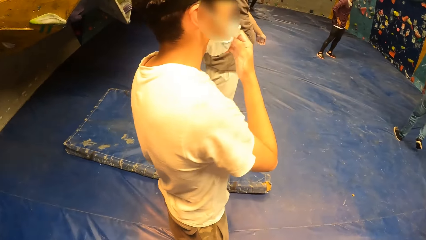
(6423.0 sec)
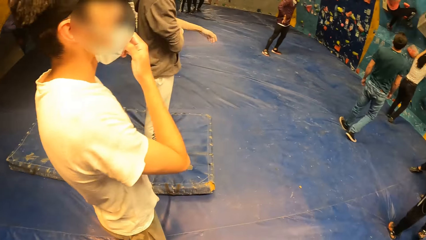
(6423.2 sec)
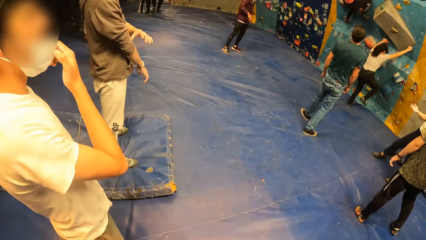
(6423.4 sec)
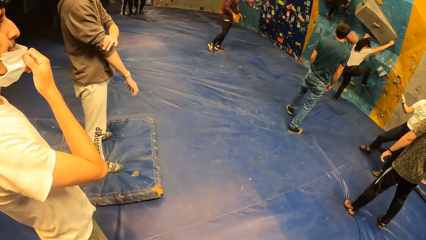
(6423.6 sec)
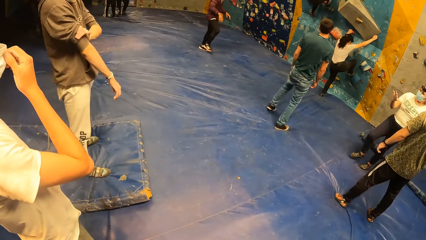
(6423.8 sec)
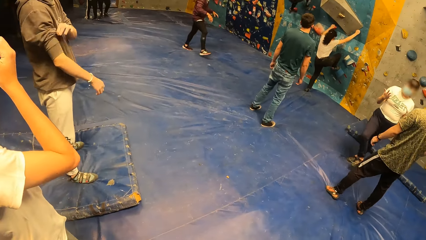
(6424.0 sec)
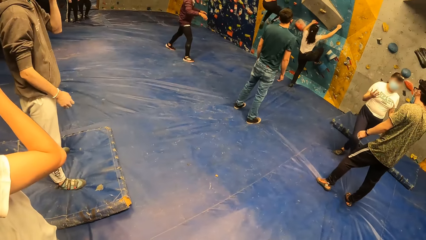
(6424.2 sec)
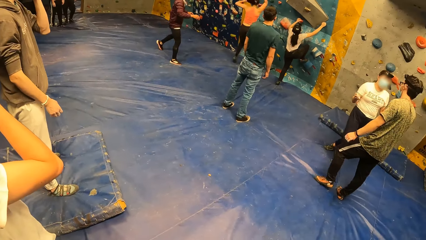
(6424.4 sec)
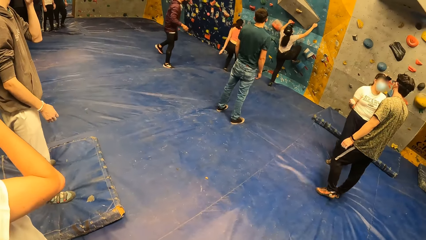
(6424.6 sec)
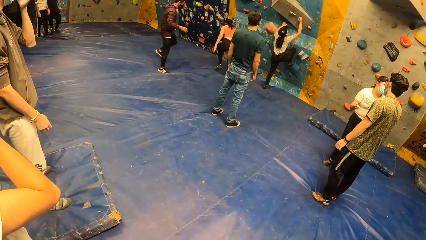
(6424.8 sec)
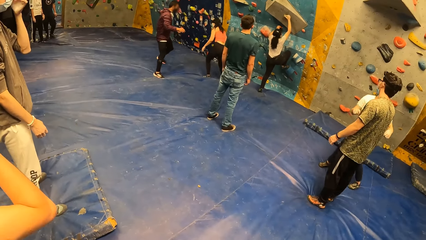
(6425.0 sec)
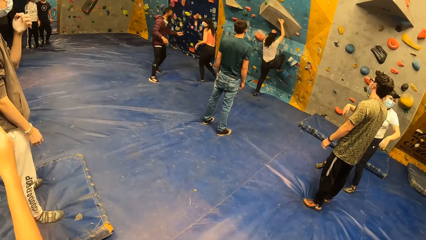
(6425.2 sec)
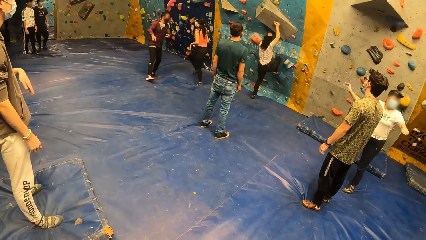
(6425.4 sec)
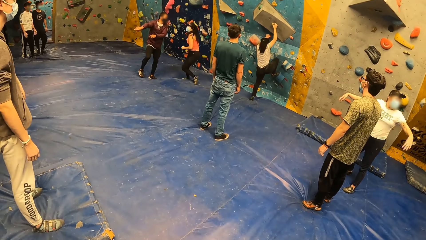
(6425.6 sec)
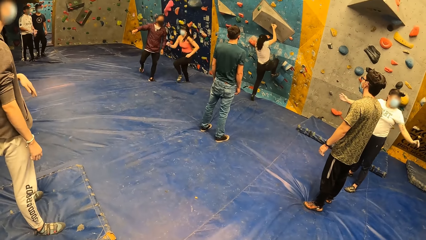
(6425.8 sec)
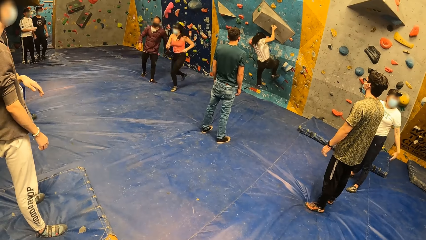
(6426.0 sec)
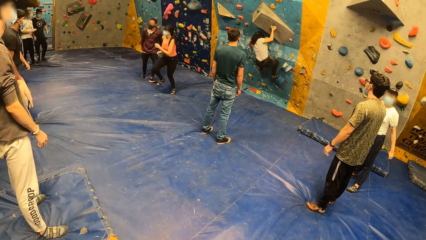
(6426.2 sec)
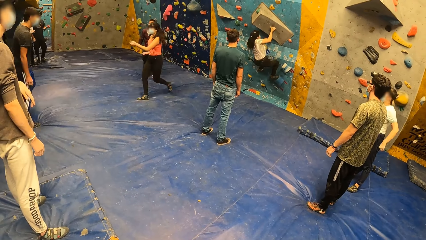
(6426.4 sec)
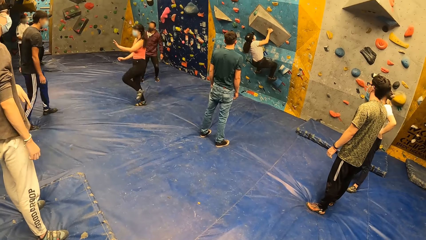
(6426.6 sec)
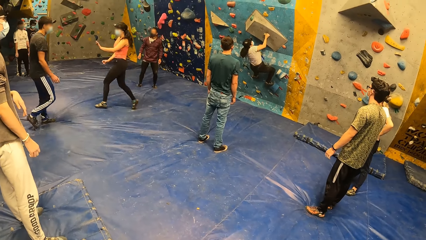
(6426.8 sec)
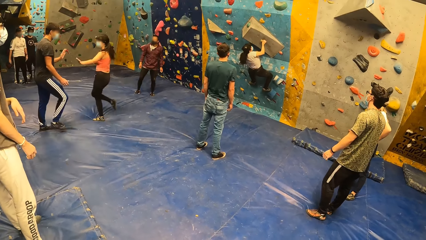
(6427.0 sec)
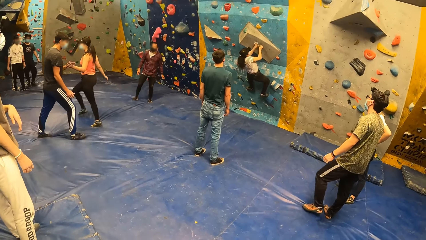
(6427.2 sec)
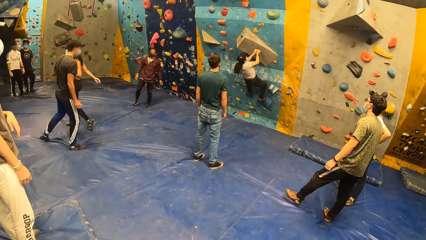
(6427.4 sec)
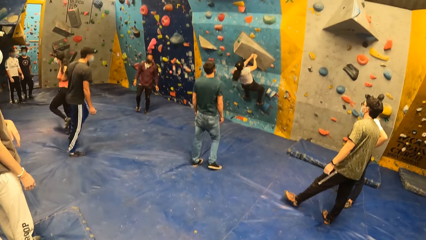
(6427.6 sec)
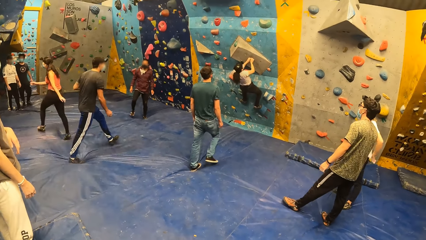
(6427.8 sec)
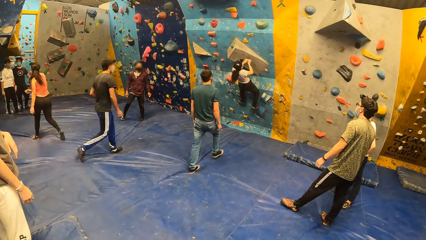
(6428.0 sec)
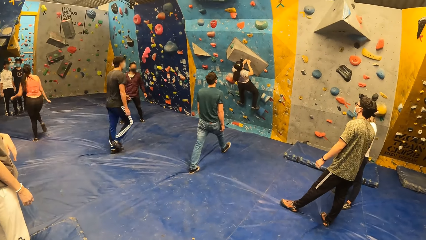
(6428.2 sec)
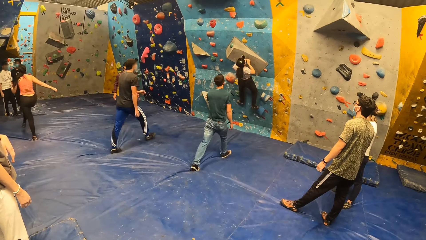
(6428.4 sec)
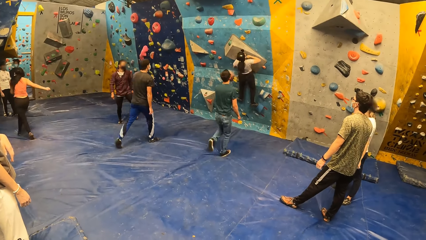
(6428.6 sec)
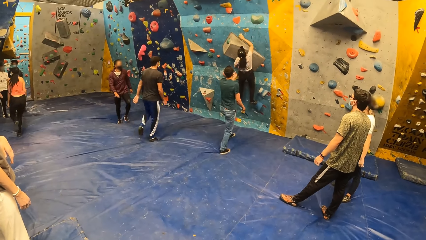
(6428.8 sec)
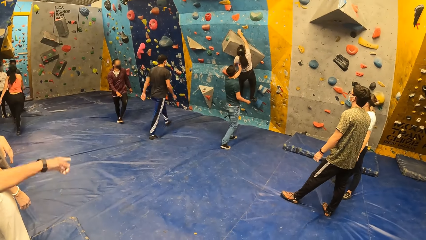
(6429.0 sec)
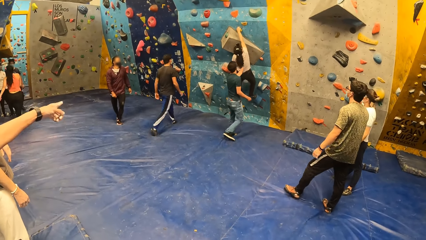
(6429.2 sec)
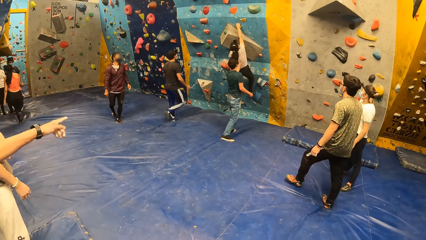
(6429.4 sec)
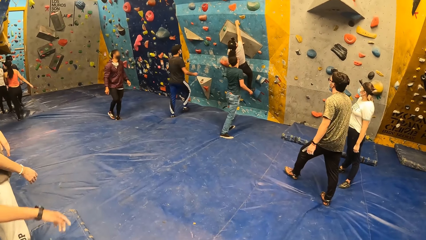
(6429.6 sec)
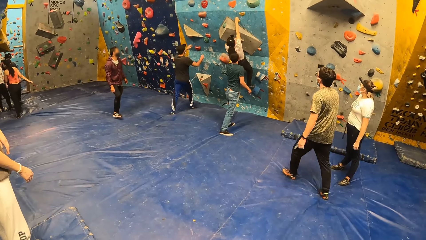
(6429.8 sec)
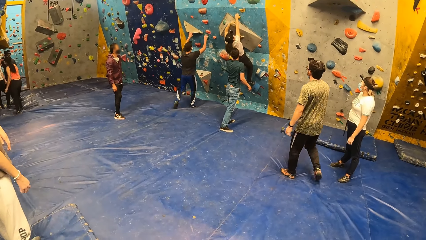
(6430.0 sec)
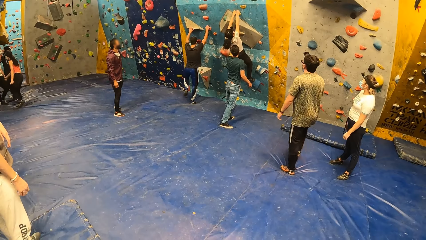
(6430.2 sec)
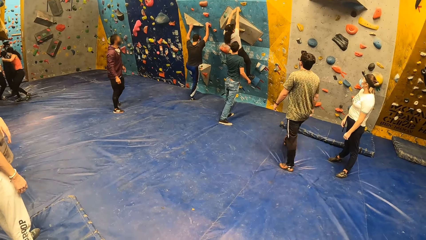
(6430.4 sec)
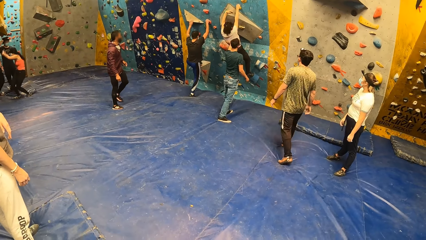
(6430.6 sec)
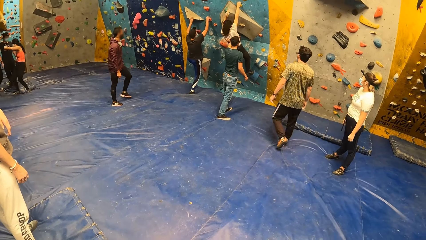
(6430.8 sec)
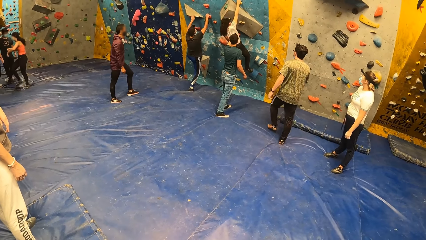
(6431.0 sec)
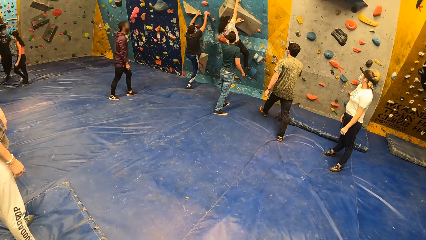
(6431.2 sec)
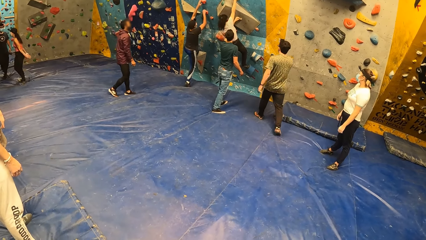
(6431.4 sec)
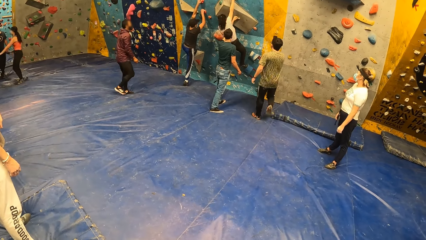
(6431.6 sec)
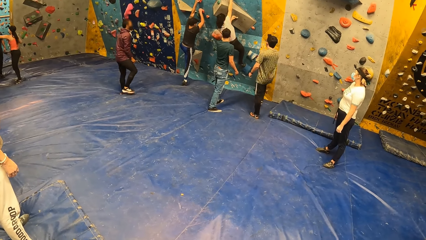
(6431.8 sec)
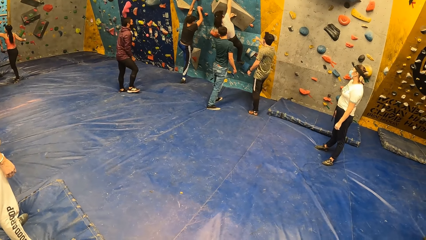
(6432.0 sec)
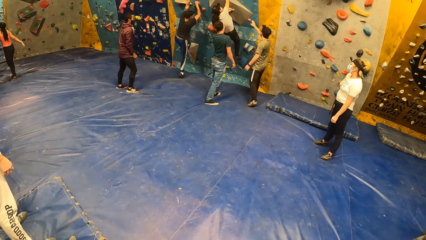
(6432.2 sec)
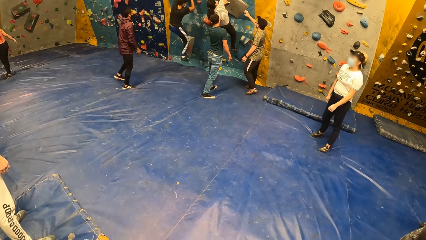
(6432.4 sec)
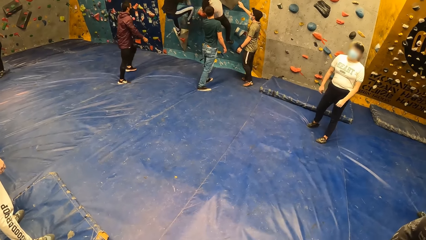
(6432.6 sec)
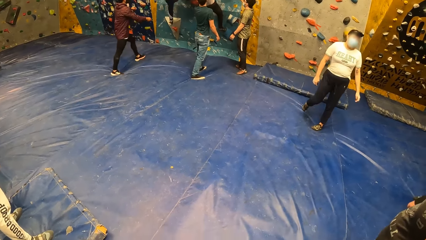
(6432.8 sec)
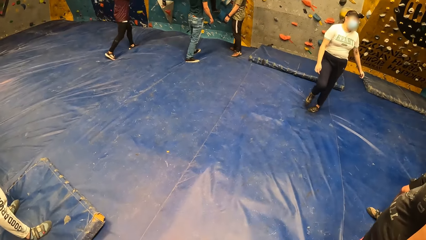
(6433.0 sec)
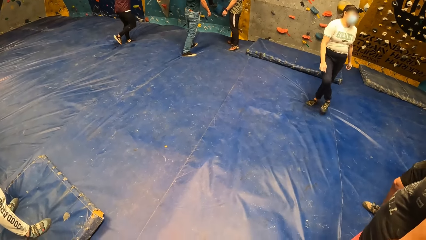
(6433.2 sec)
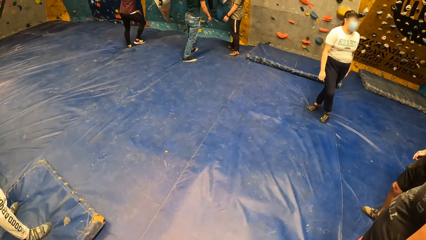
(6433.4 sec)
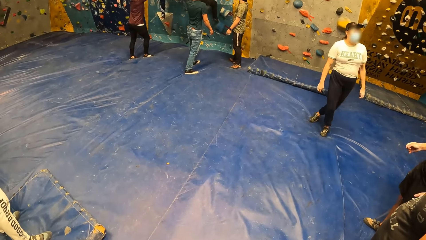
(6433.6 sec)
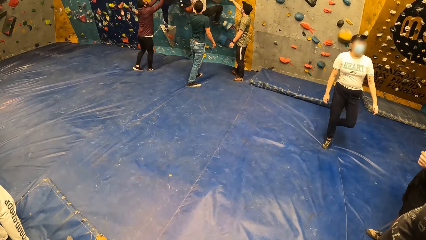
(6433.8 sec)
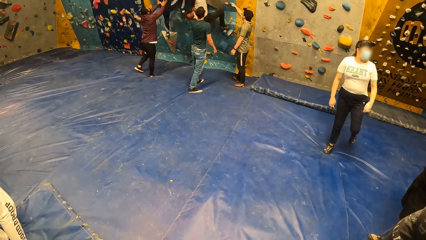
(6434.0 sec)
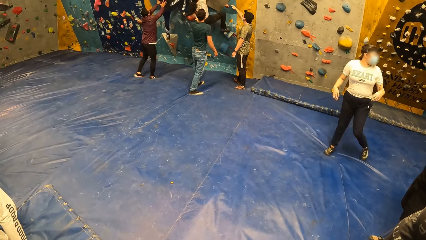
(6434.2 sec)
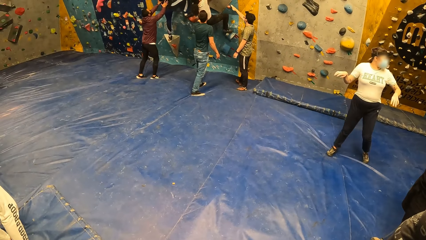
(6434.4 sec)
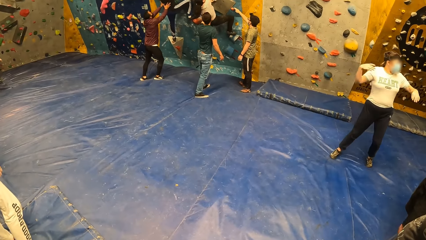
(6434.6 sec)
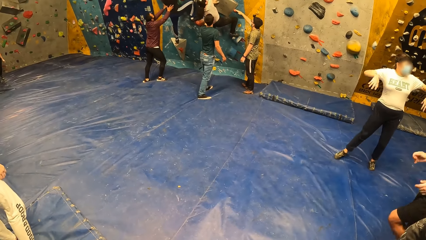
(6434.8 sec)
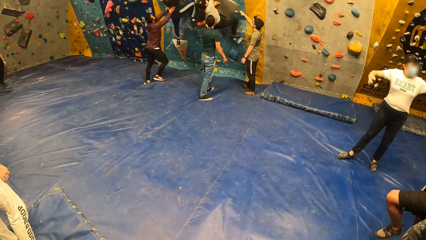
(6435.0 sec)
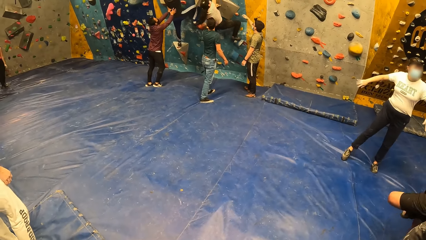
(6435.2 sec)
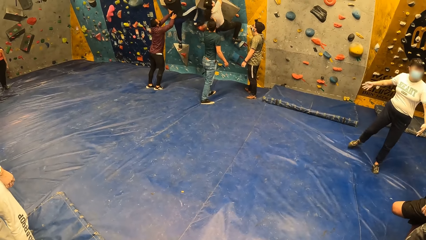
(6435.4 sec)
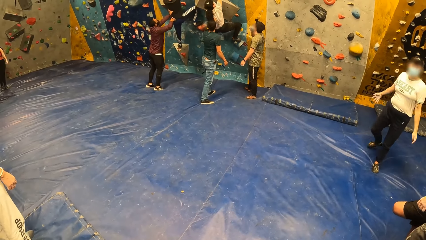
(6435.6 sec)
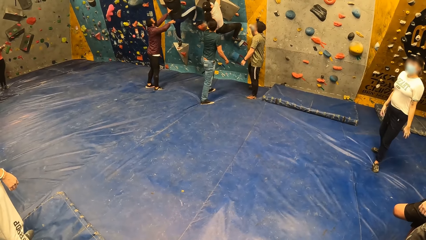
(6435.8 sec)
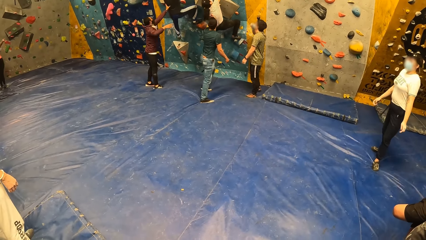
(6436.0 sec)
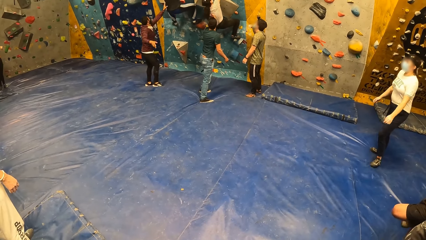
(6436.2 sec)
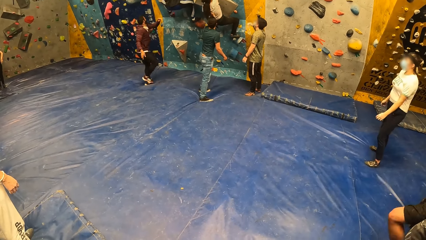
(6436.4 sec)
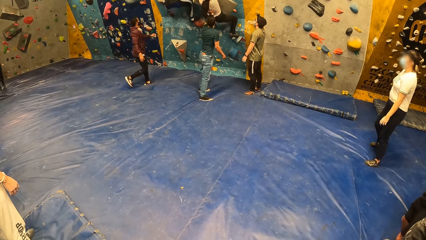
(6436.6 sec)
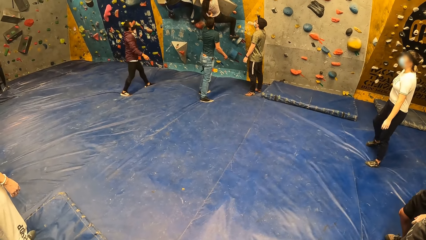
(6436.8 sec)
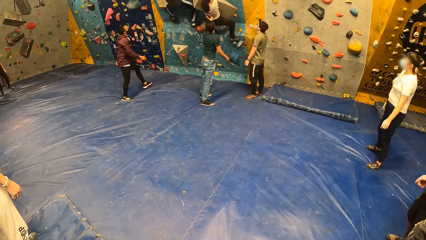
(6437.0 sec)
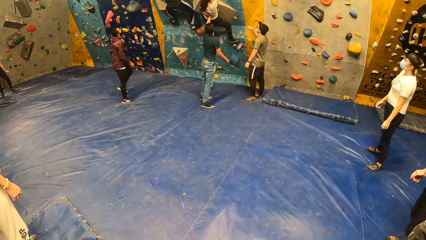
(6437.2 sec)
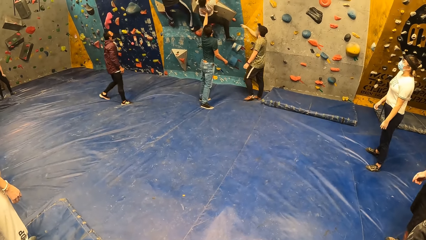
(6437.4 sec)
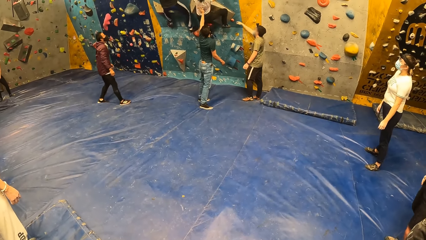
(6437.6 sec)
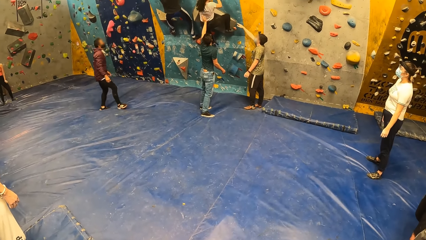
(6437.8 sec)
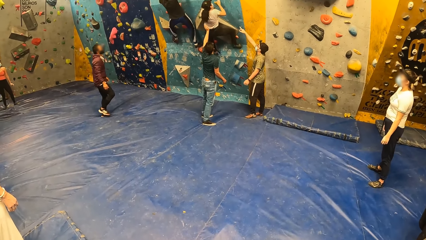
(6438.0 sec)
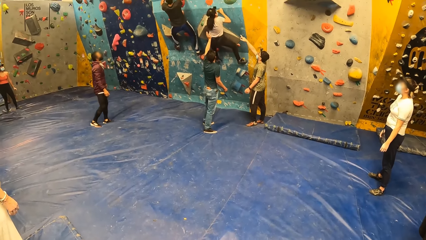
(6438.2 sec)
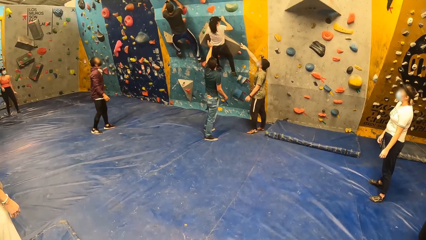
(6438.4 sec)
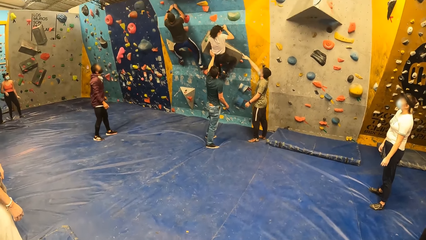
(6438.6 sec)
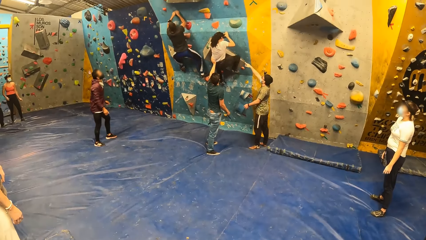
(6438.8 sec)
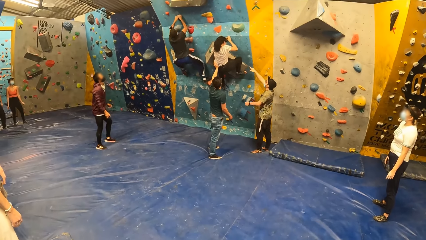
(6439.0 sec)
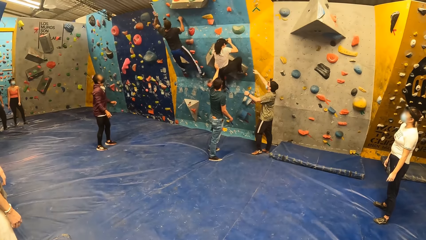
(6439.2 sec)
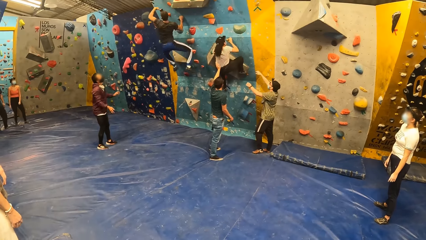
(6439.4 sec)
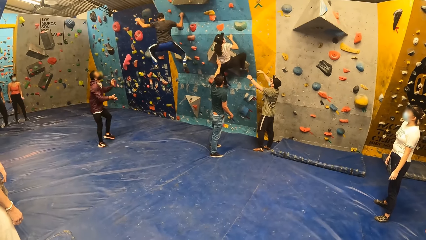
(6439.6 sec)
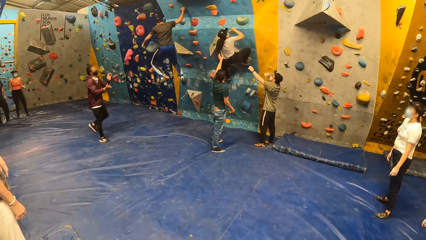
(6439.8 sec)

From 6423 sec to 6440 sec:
A man touches the mask. The camera wearer looks at another man. A woman drops from the wall. Another woman climbs the wall. The camera wearer stares at the people's activities. The first woman shakes hands with a third man. The third man climbs the wall. A fourth man touches the wall. A fifth man holds the third man.
